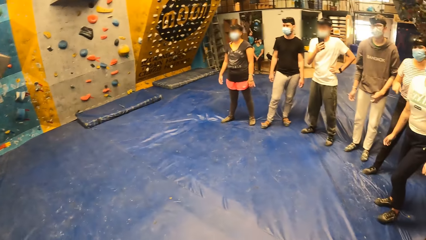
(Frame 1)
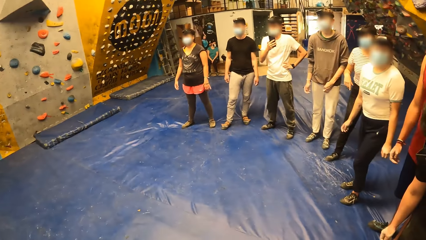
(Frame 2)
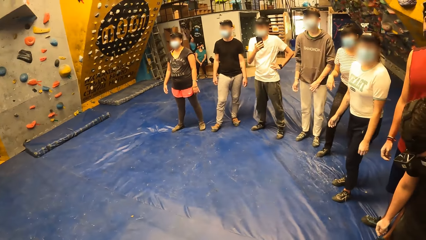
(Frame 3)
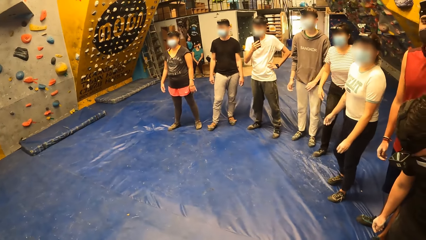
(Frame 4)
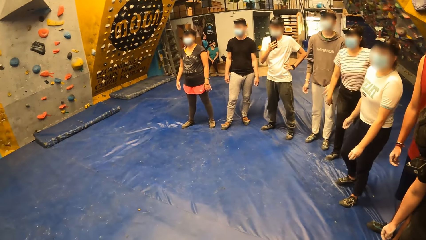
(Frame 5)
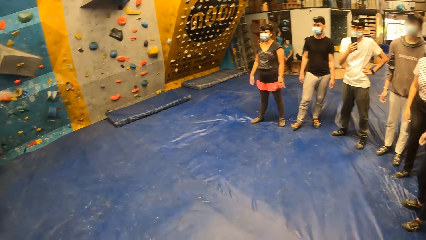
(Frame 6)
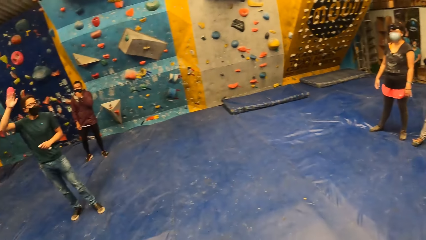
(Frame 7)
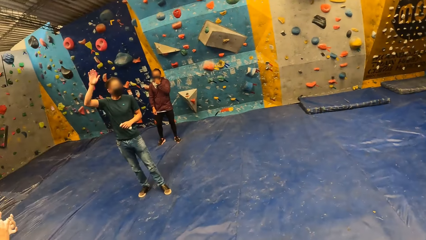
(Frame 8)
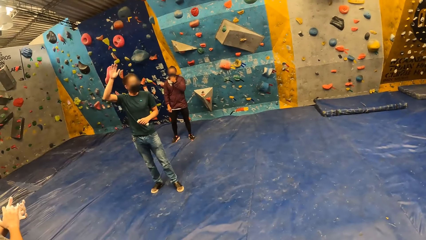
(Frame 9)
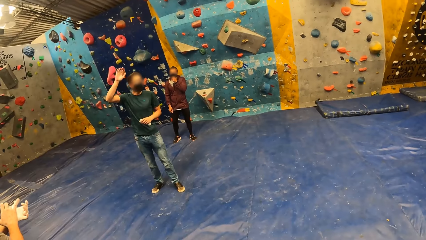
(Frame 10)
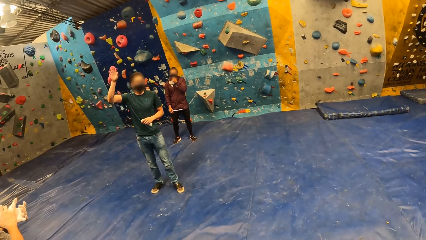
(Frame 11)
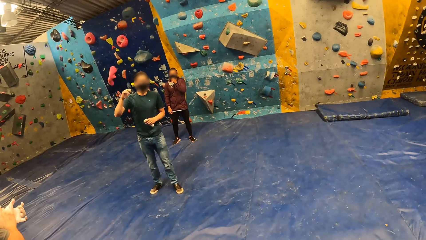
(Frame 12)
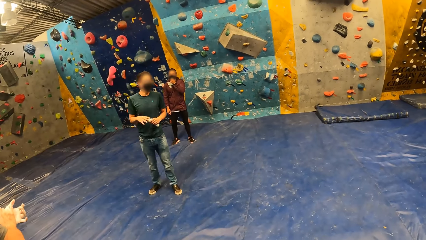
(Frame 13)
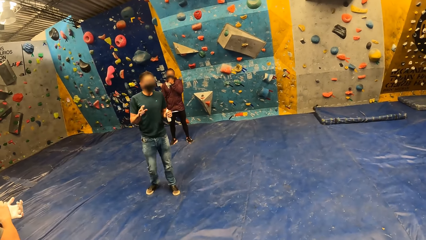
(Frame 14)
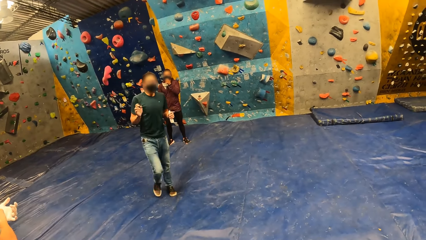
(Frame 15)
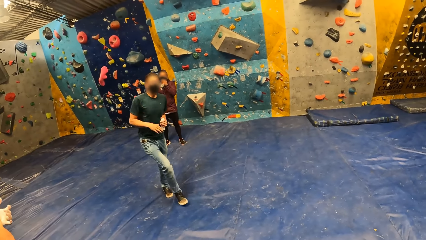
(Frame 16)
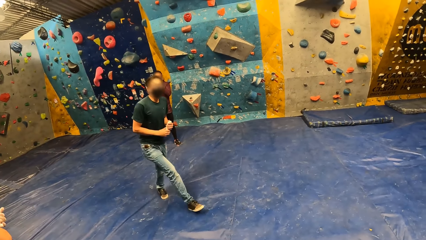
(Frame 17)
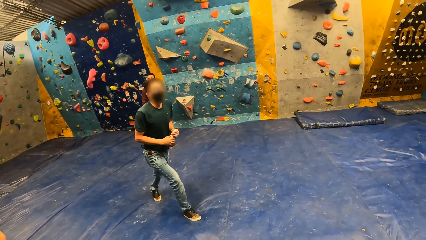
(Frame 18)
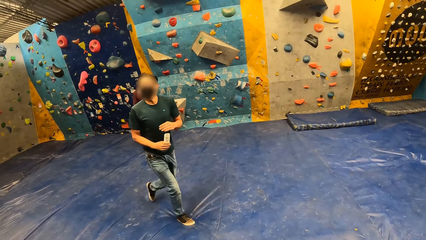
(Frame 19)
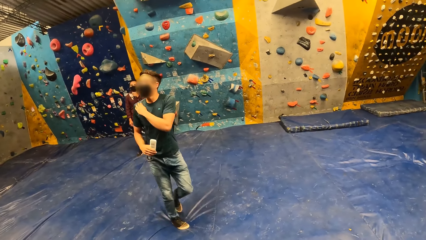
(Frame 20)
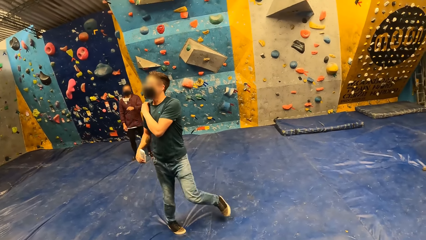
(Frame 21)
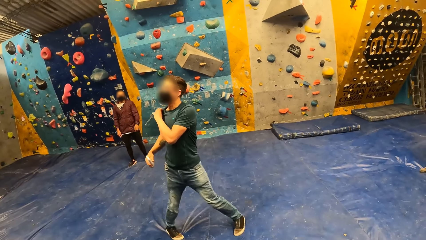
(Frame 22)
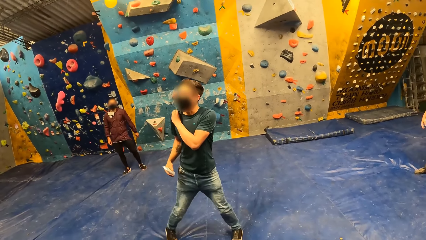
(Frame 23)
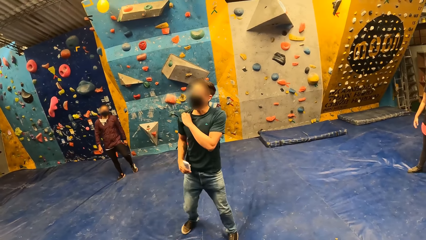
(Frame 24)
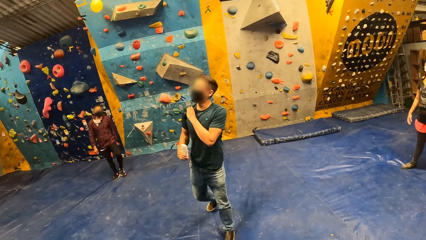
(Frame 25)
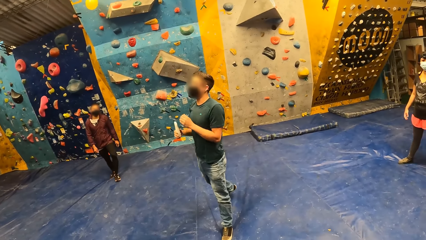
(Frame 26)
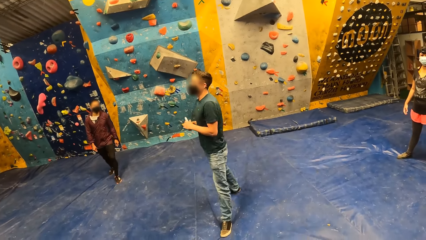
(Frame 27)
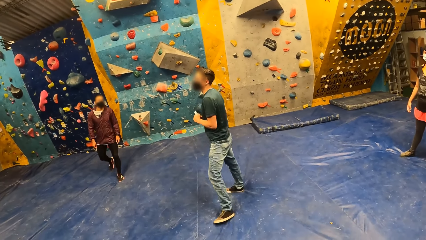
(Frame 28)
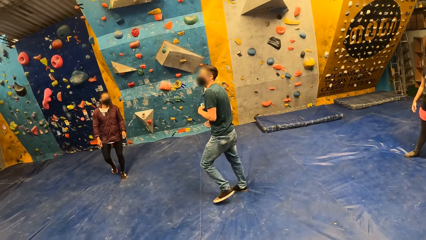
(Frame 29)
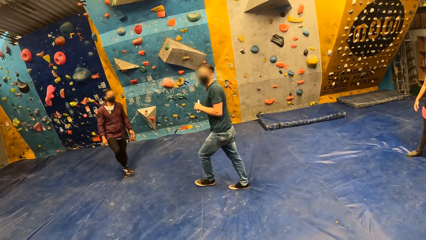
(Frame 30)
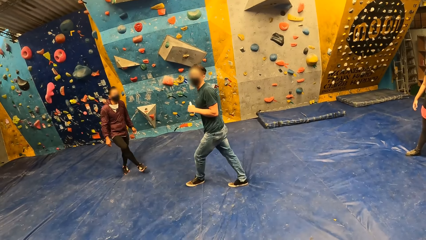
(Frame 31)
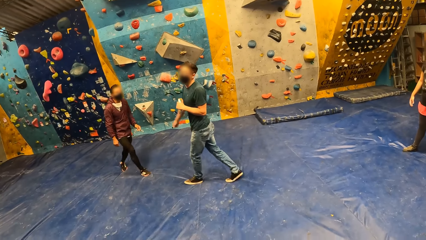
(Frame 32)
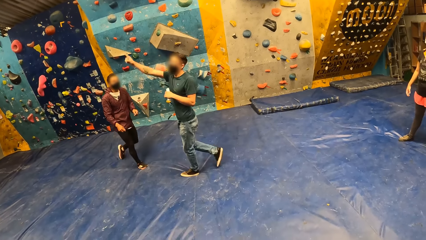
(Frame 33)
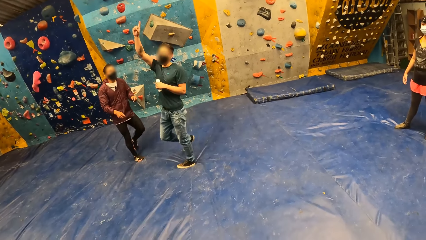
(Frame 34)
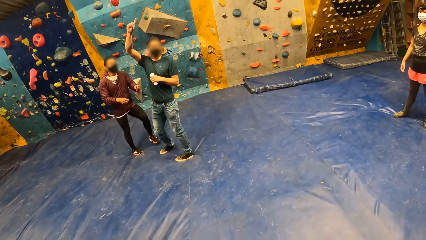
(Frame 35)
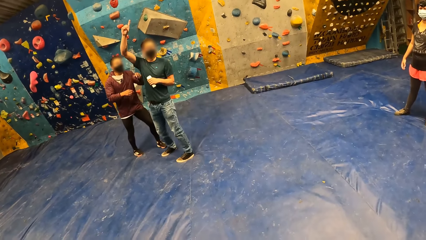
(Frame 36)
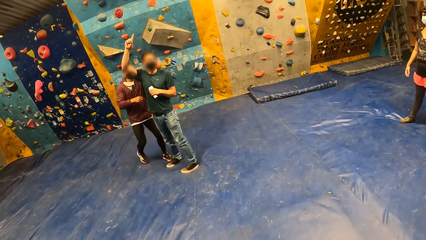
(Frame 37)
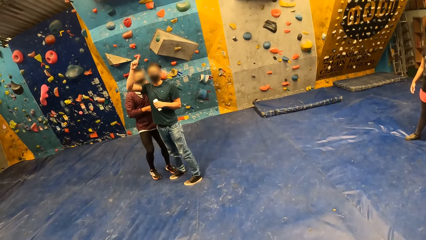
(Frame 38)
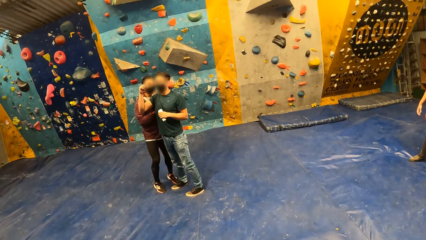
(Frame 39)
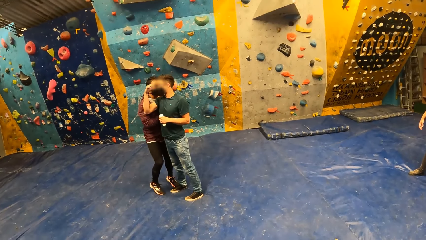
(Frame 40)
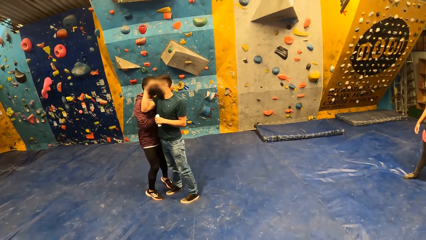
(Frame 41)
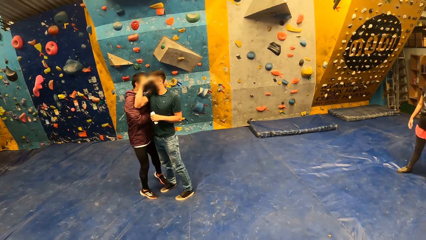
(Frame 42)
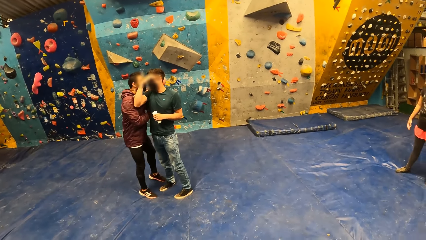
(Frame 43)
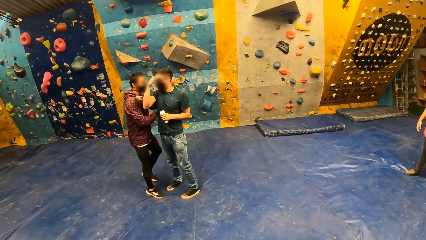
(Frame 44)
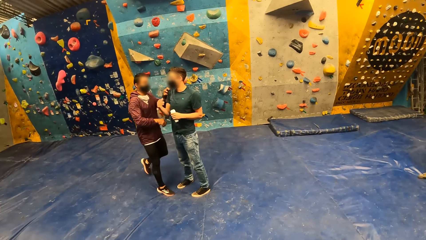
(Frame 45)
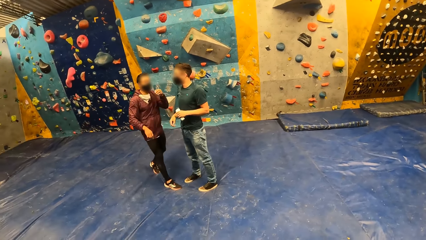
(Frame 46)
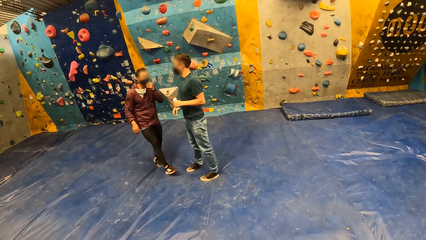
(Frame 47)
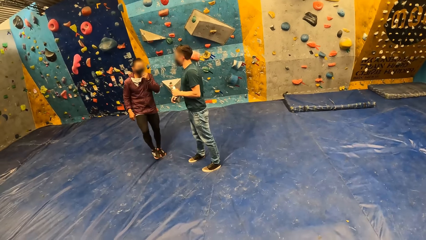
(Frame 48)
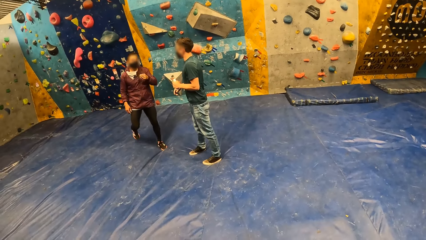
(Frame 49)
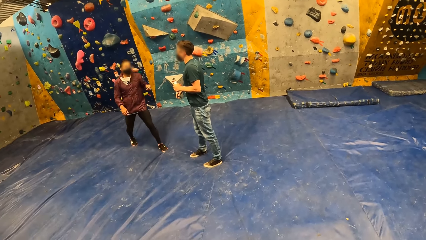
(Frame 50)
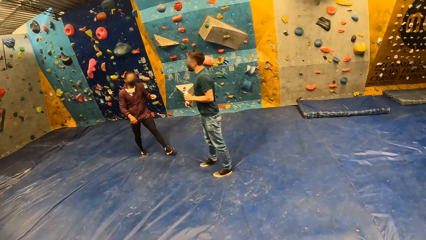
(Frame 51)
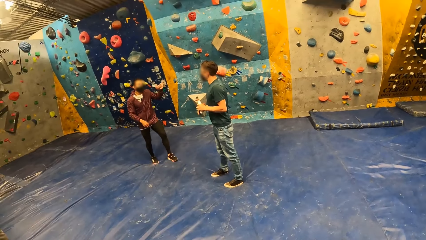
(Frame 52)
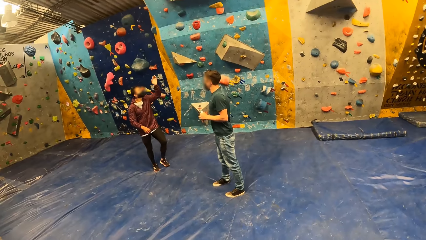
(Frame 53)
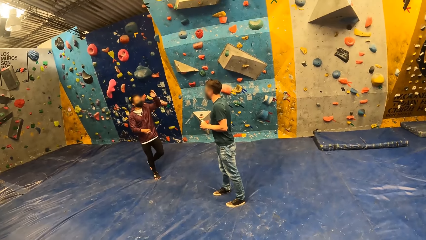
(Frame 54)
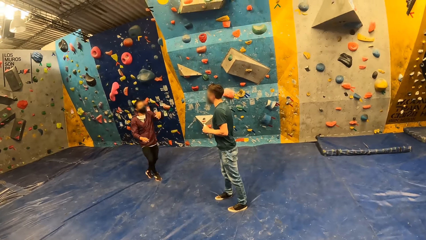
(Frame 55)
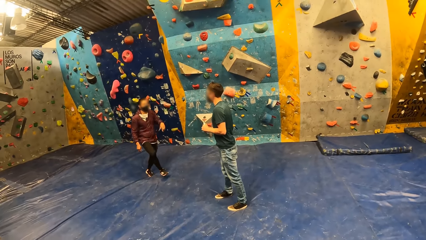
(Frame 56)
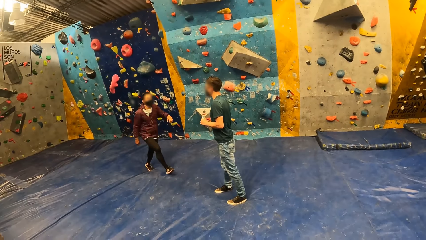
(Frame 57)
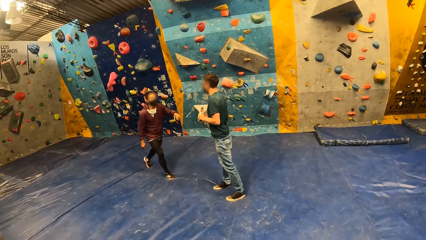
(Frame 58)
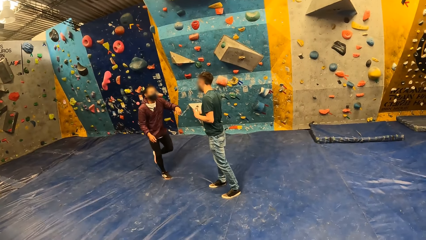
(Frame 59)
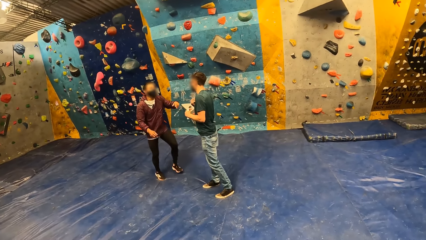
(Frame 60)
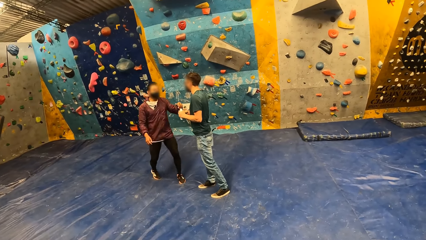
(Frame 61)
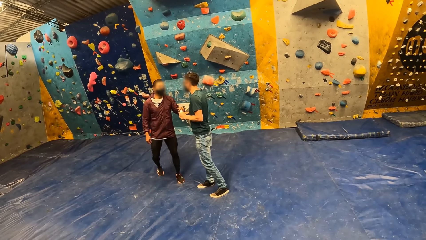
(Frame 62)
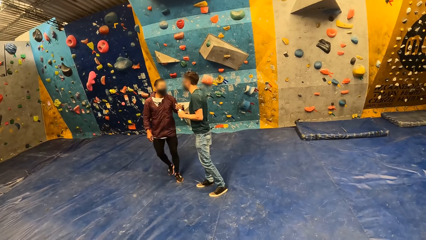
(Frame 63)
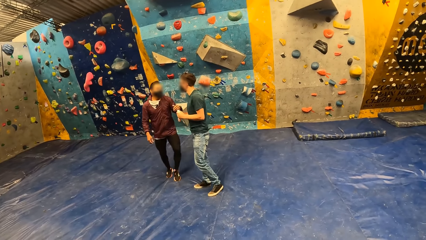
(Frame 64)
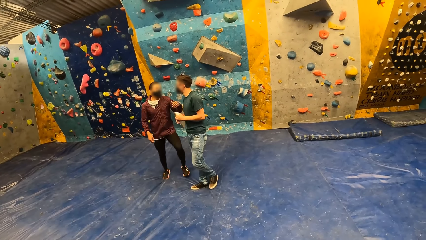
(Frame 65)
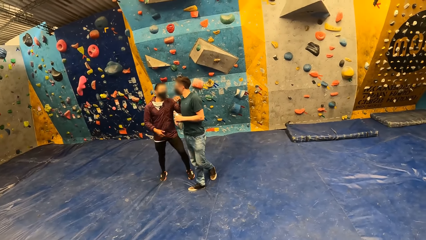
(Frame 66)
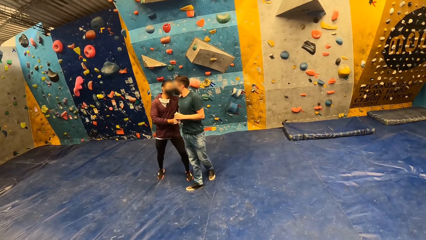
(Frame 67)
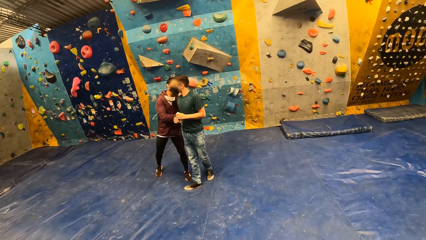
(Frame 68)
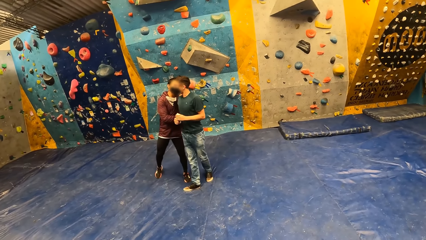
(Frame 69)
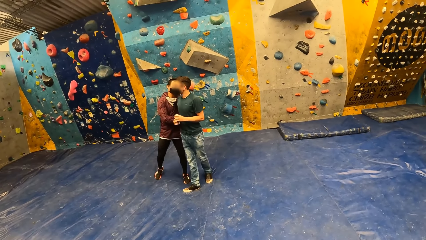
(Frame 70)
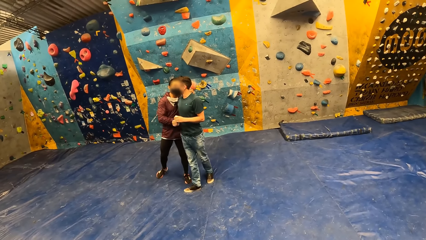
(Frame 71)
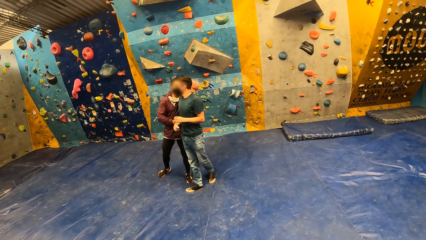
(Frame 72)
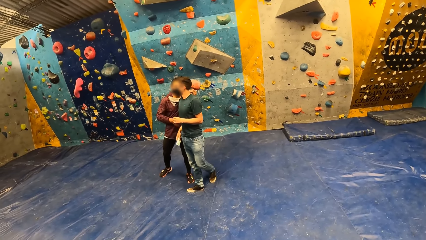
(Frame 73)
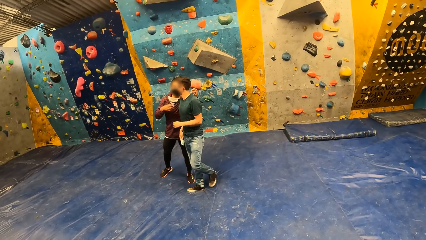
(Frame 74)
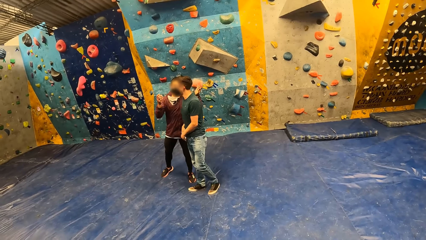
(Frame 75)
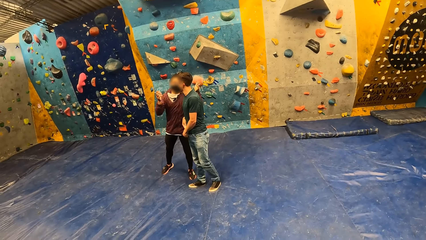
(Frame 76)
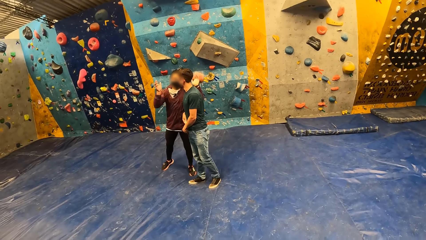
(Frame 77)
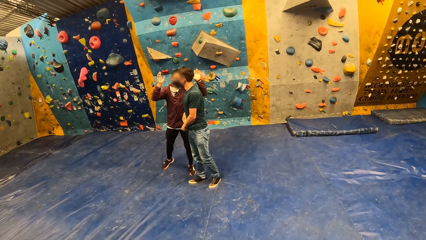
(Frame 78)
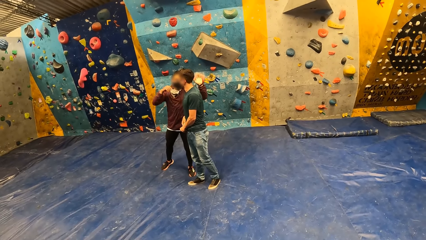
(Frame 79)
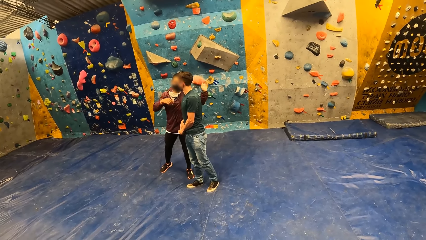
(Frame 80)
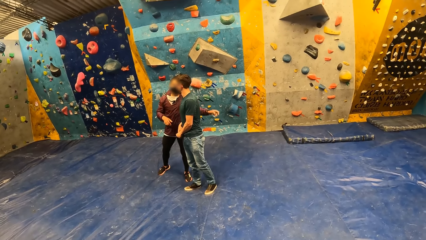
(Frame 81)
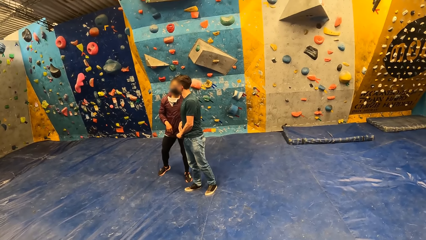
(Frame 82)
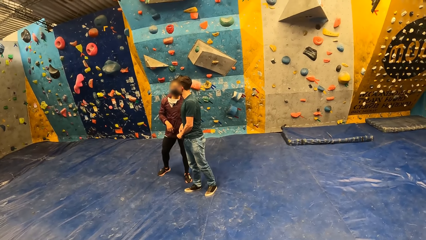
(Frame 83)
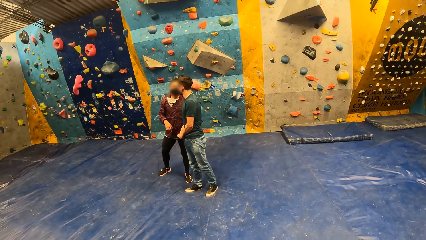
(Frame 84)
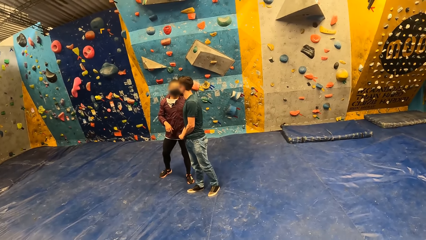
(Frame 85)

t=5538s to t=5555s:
The man holds the bottle of lotion with his right hand. He holds the bottle of lotion with his left hand. Another man interacts with the first man. A man converses with another man. The first man holds the bottle of lotion with his right hand. He puts the bottle of lotion in his pocket with his right hand.
